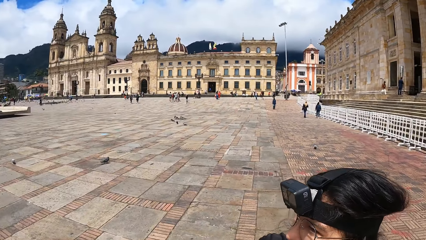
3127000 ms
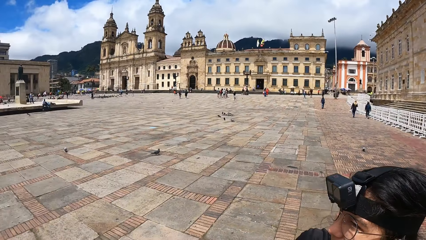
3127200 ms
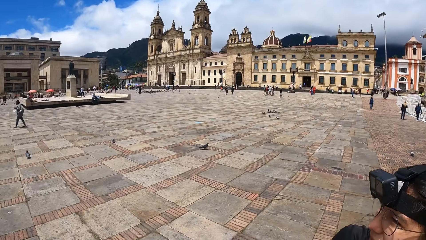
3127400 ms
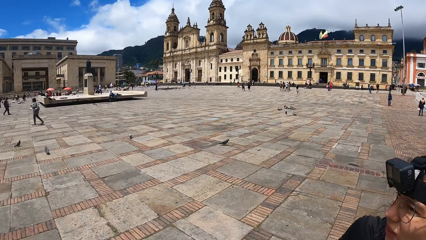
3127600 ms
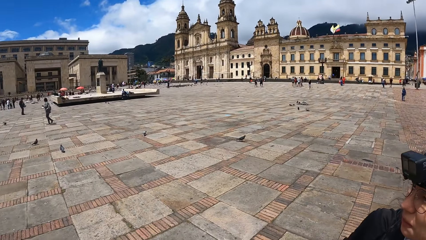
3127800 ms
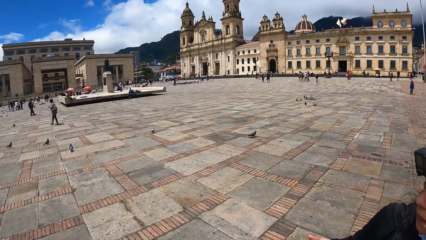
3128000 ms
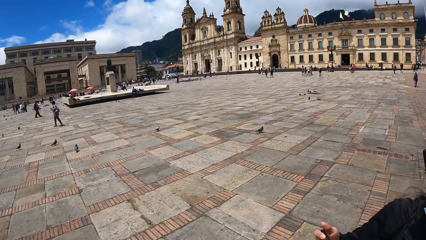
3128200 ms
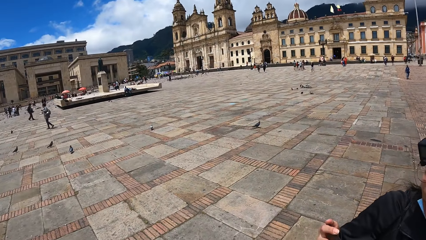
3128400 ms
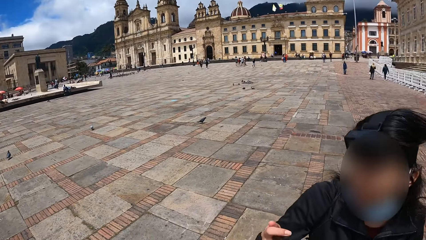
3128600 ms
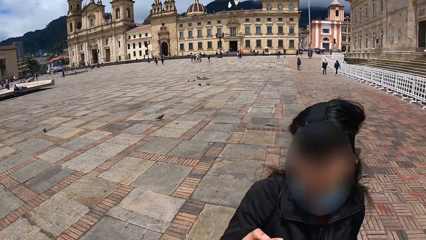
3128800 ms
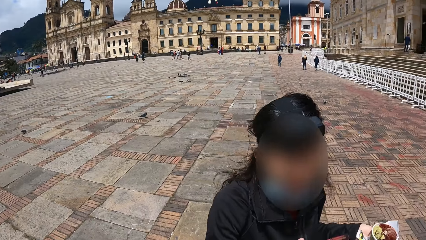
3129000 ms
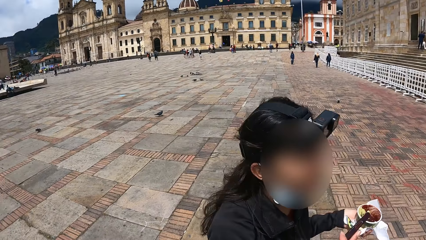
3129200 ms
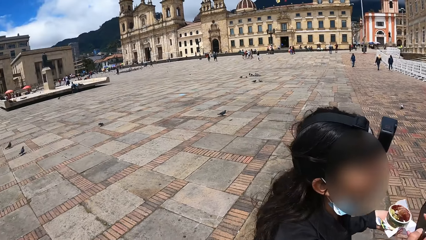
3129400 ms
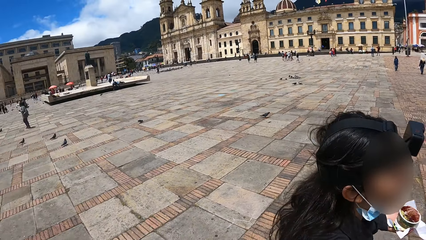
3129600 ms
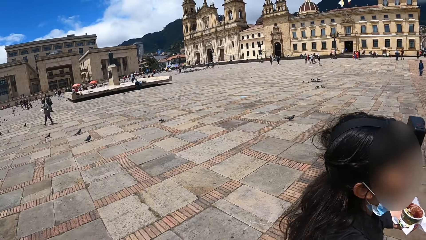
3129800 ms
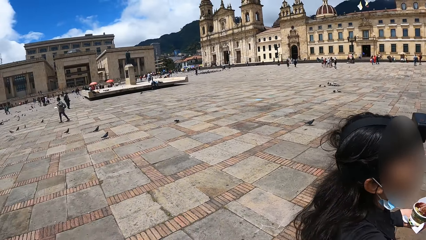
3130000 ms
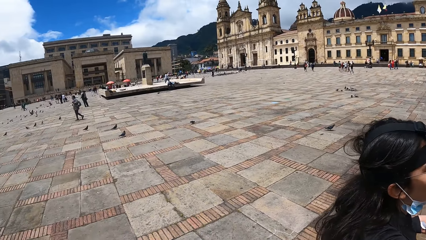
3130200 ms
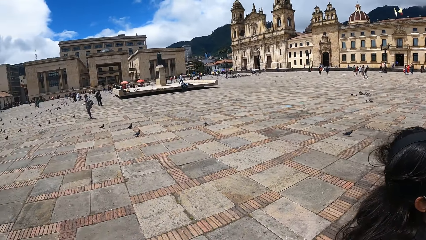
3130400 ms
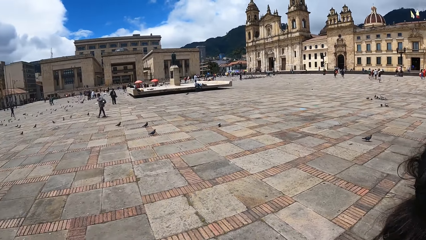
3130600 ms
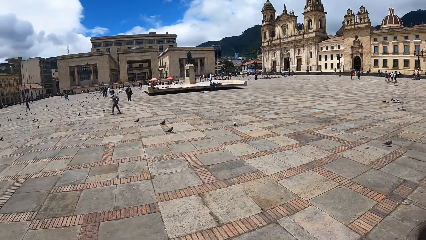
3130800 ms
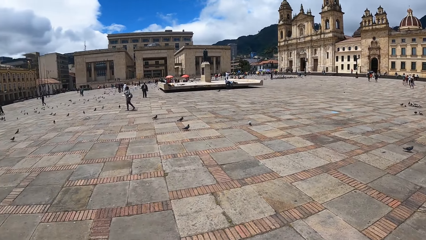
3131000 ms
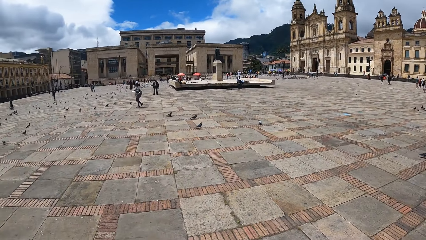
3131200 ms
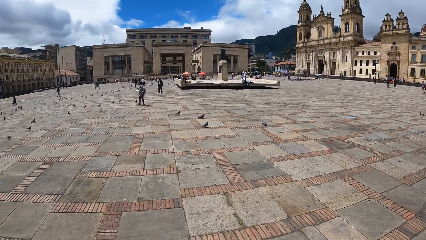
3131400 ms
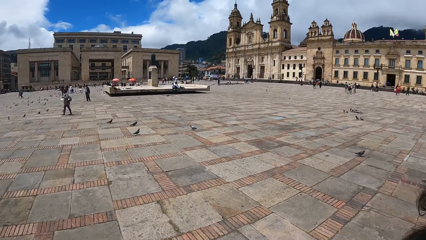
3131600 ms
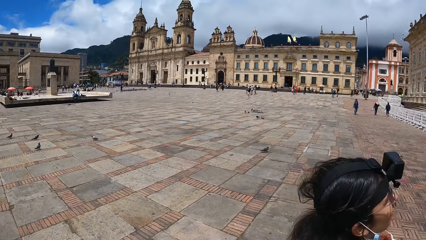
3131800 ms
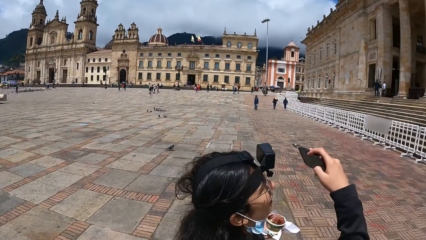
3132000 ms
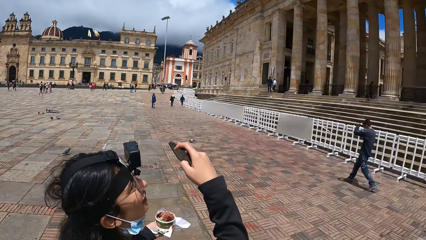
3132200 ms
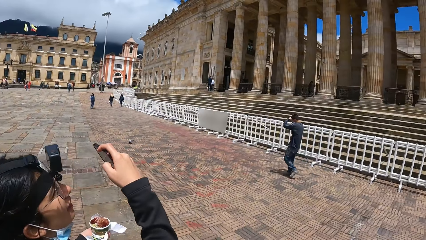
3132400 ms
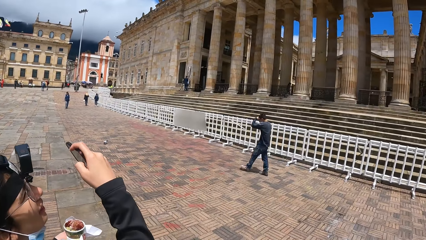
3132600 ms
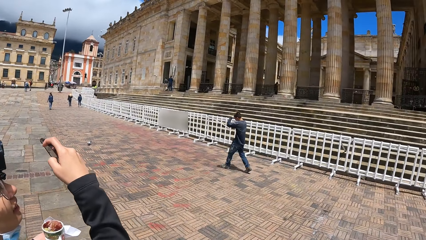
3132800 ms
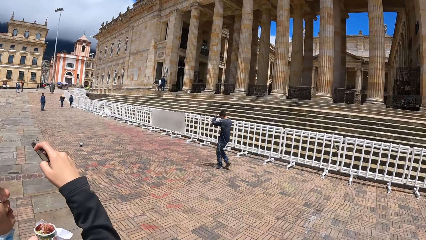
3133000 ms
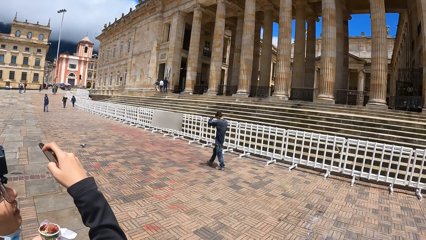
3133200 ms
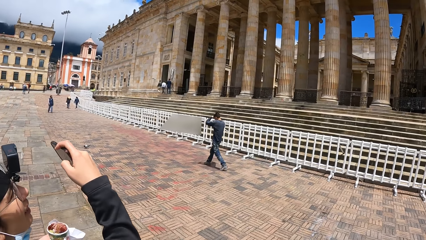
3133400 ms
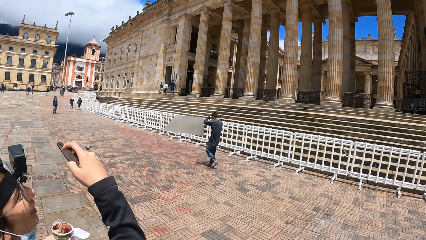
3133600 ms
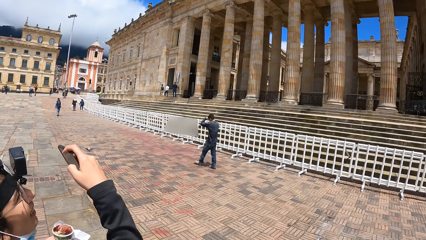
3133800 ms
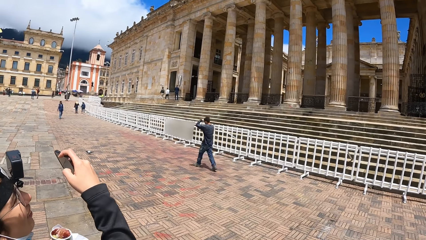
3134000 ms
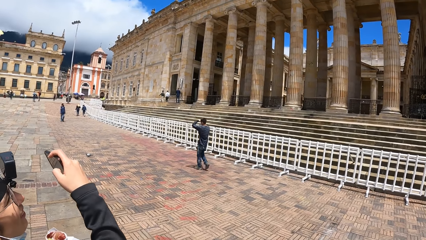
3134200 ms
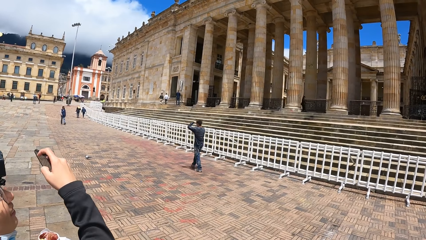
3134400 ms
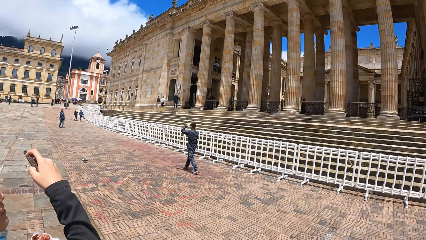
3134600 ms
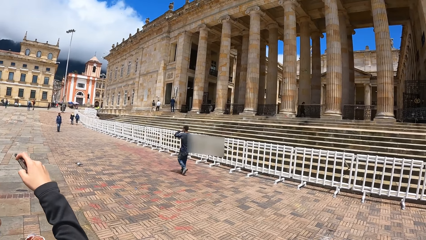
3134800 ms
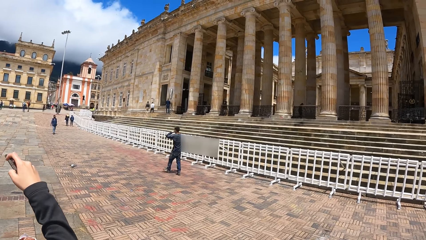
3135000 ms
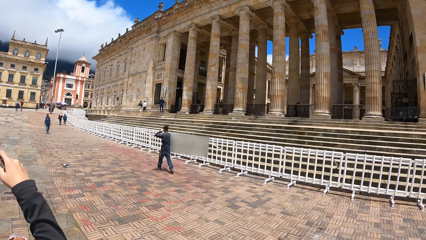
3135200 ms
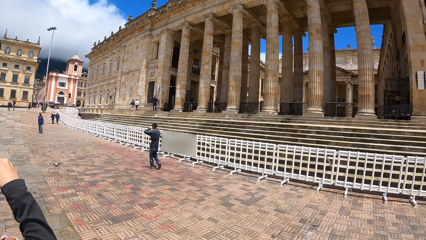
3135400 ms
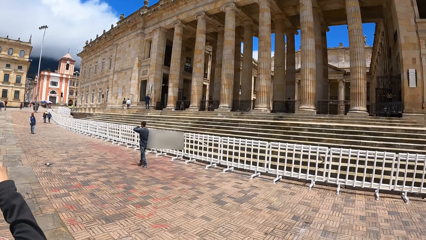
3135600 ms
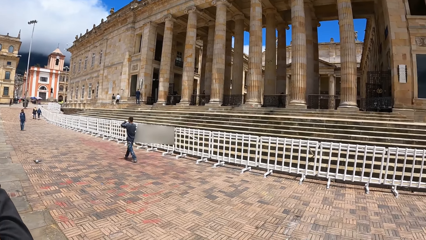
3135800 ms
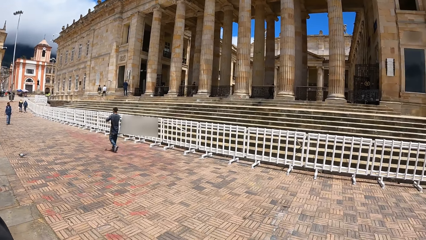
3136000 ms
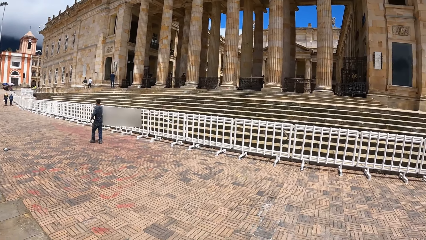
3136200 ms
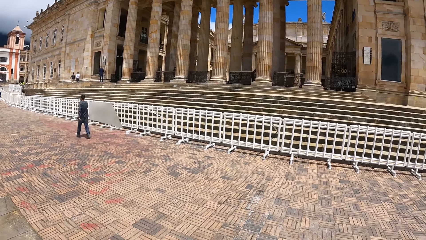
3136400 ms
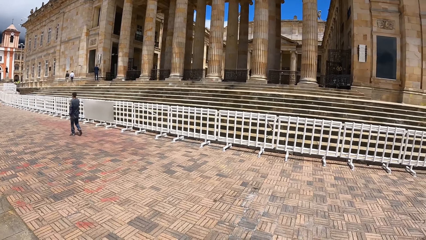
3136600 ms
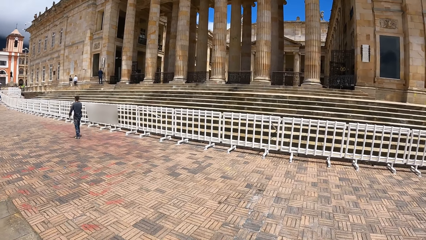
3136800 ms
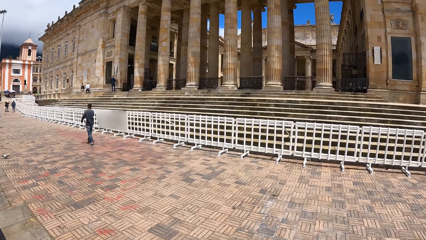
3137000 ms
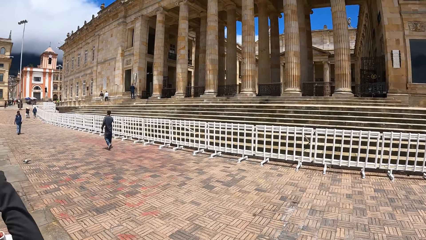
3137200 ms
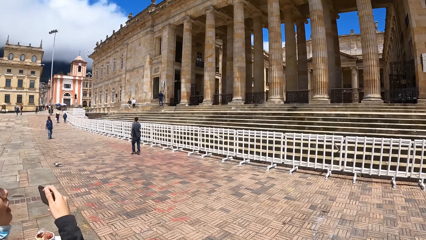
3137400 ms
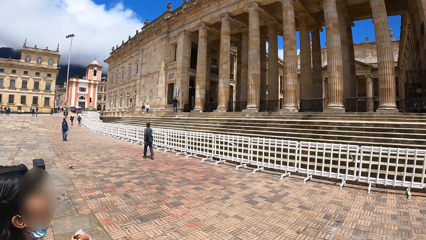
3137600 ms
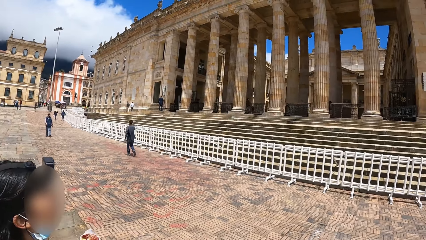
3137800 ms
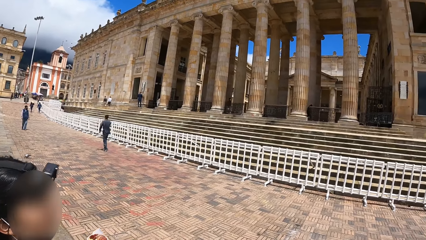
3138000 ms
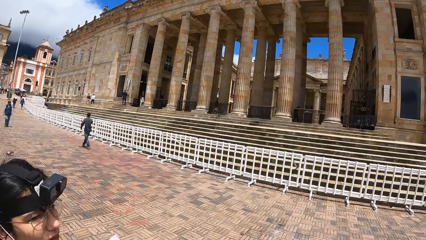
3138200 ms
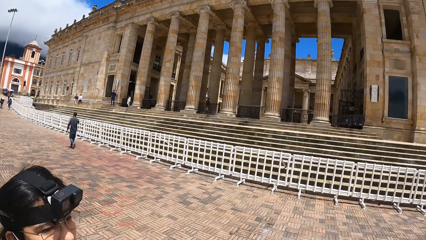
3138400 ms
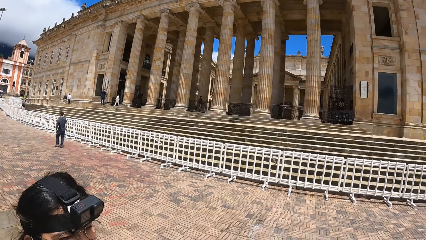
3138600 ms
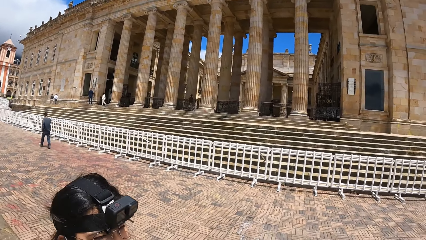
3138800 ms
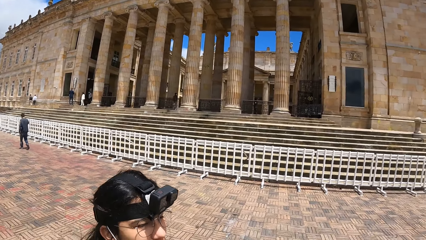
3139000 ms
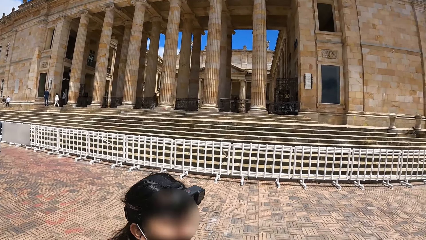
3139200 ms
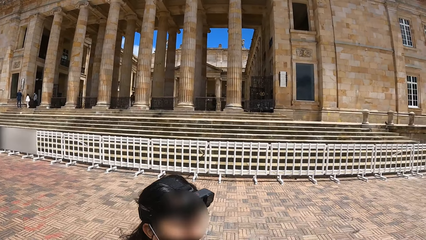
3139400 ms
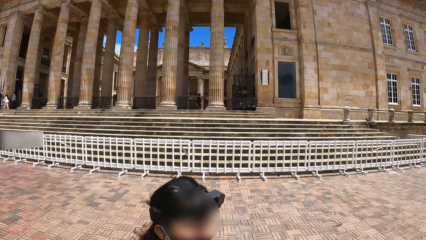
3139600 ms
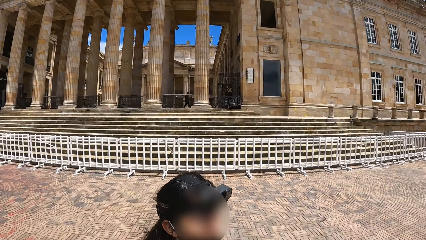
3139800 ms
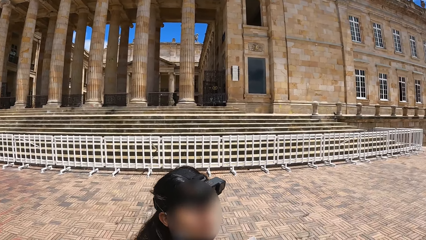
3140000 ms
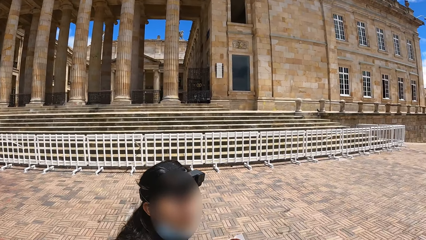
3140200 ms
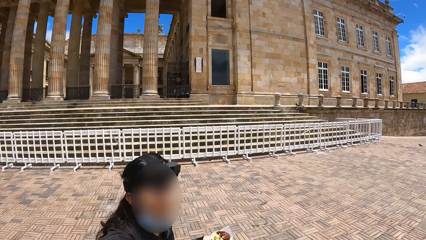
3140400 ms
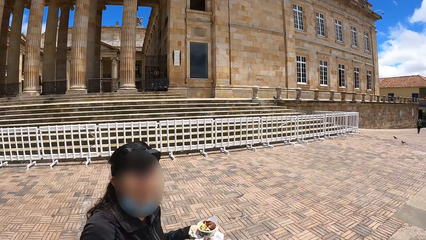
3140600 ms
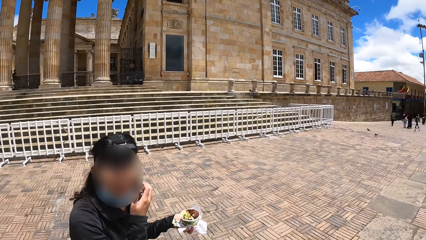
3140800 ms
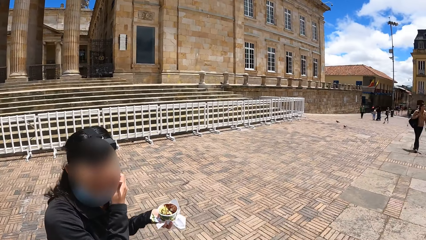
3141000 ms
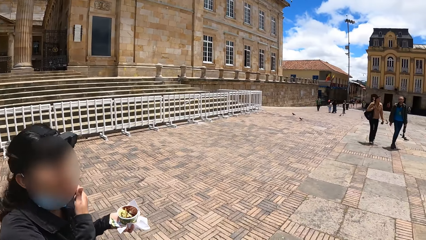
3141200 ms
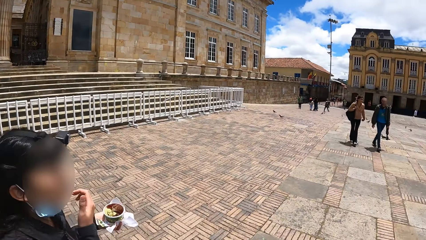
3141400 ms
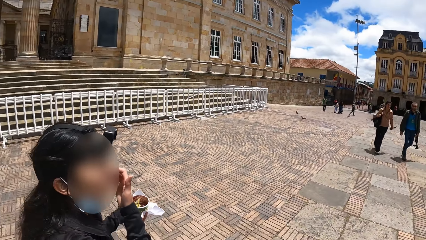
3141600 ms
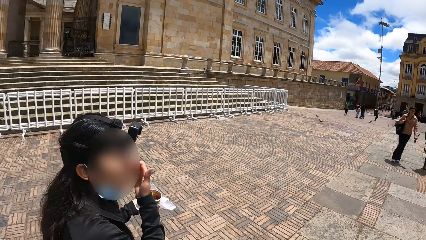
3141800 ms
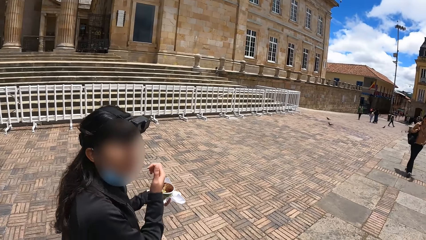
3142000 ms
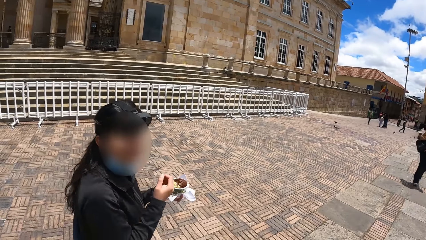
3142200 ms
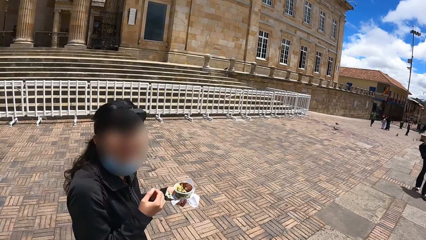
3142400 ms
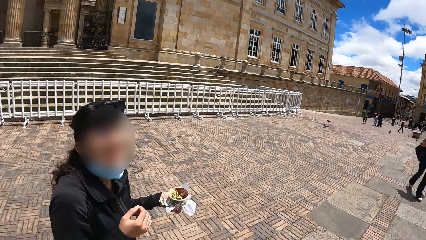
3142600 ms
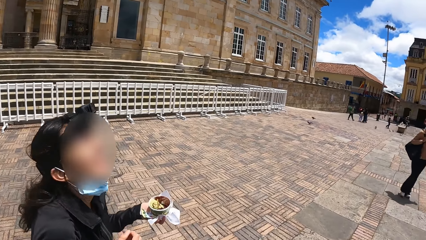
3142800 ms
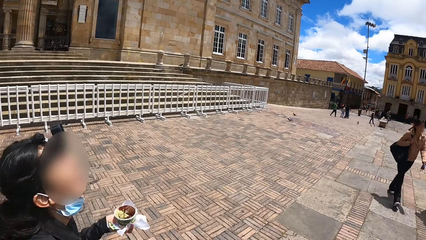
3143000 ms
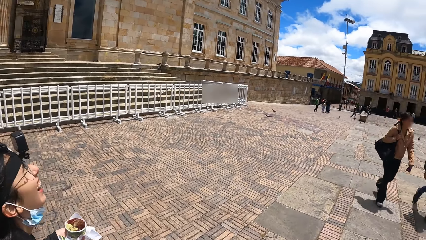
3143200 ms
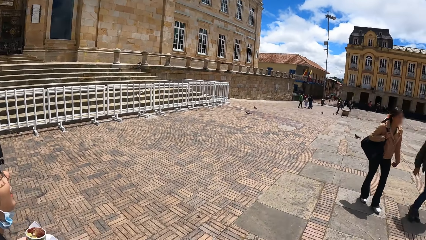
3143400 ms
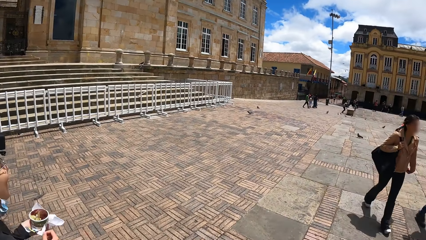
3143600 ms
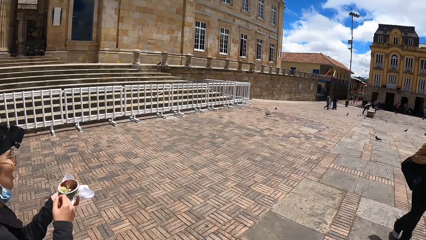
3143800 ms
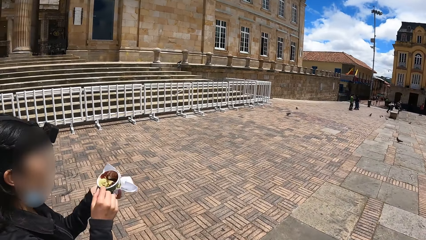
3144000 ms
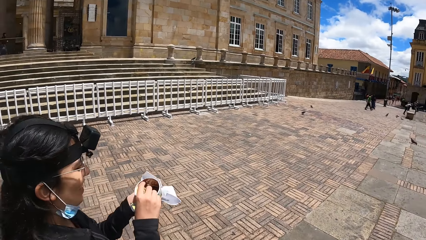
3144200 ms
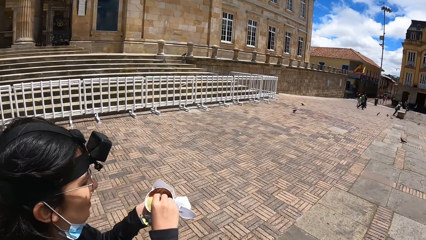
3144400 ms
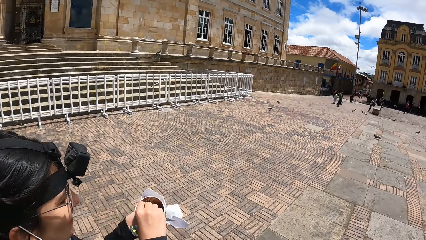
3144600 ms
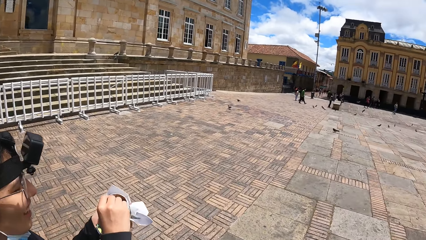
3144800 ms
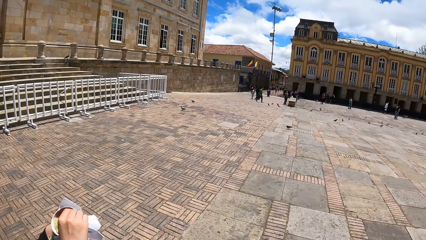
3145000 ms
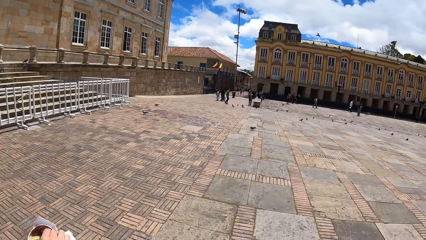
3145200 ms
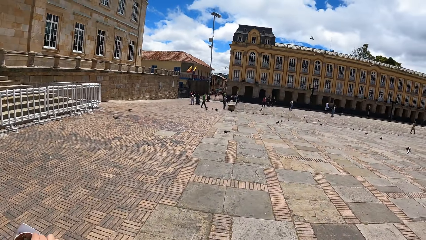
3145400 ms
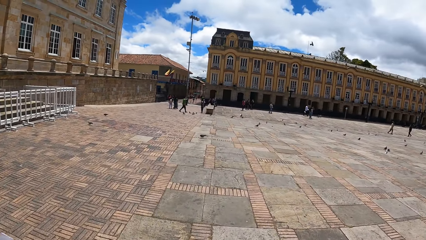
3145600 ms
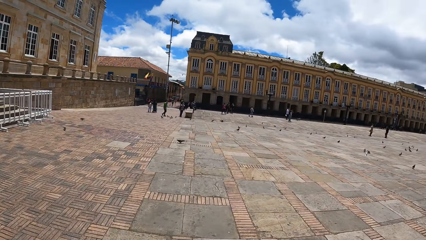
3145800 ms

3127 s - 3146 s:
A person uses her phone. The camera wearer looks around. They walk. They interact with the person. The person walks alongside the camera wearer.
